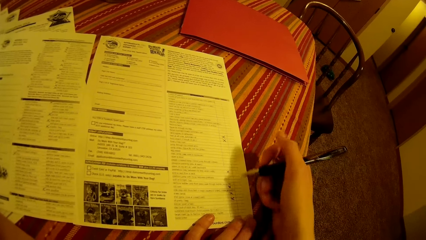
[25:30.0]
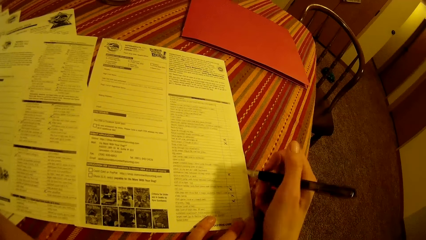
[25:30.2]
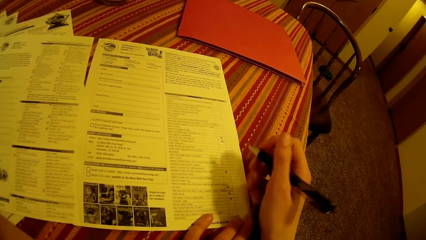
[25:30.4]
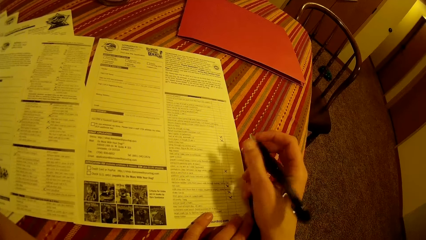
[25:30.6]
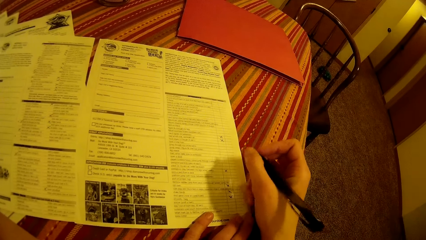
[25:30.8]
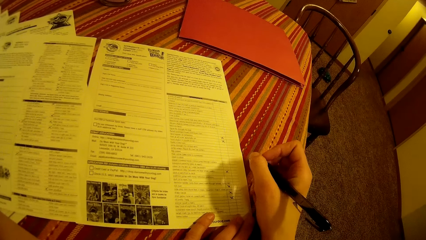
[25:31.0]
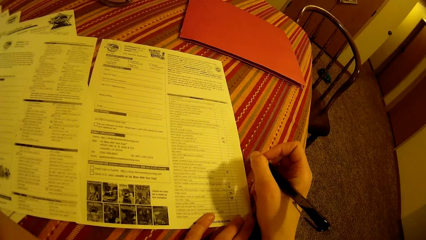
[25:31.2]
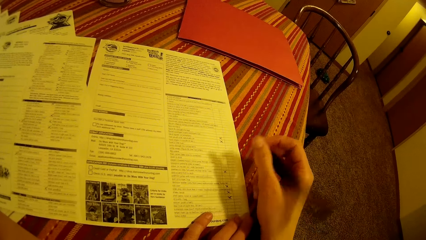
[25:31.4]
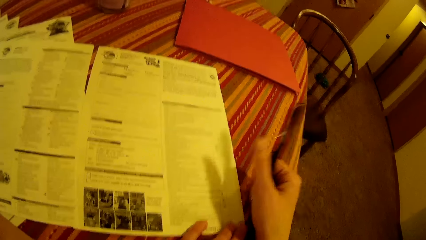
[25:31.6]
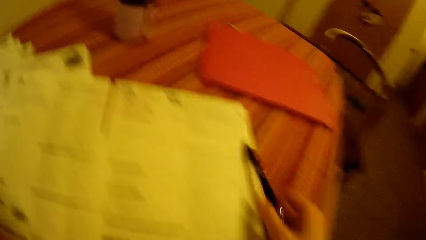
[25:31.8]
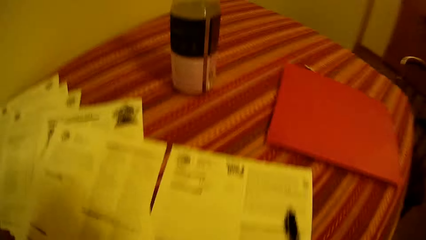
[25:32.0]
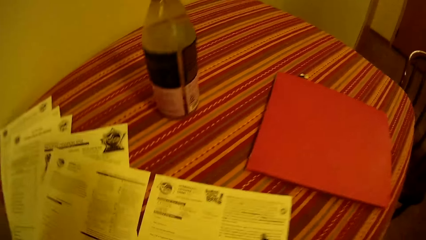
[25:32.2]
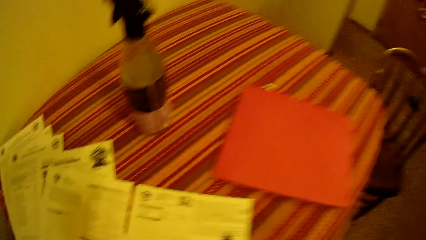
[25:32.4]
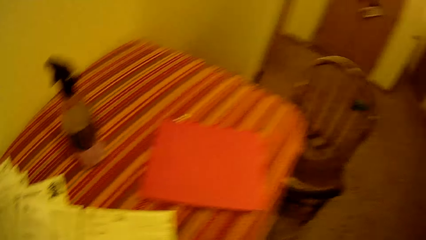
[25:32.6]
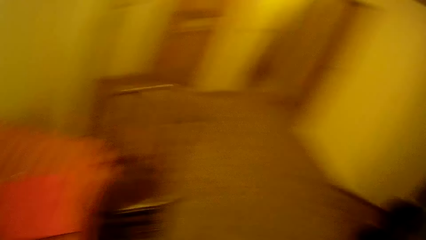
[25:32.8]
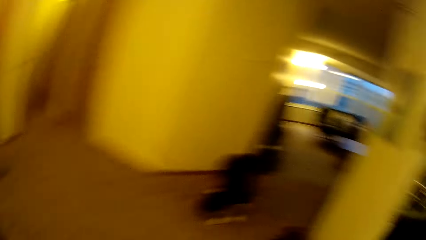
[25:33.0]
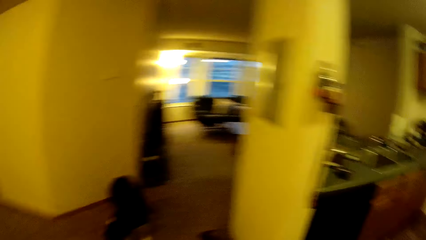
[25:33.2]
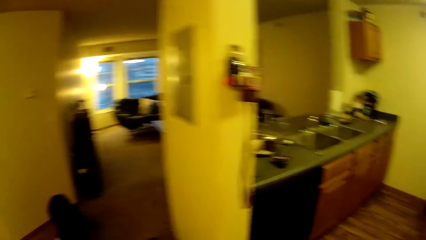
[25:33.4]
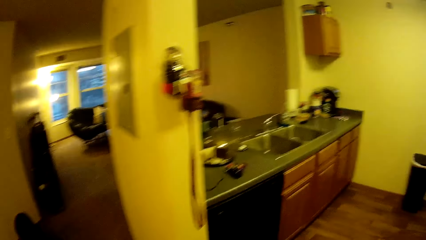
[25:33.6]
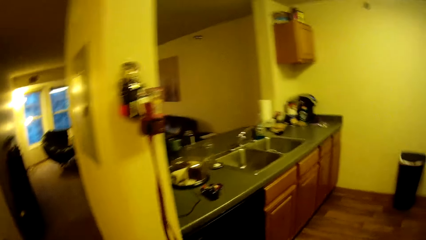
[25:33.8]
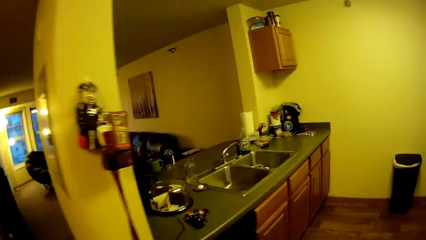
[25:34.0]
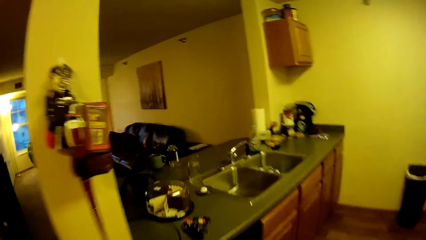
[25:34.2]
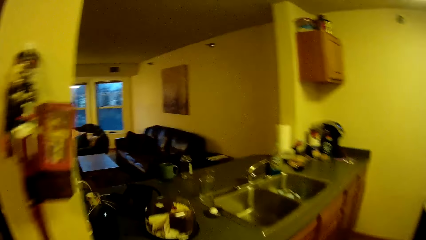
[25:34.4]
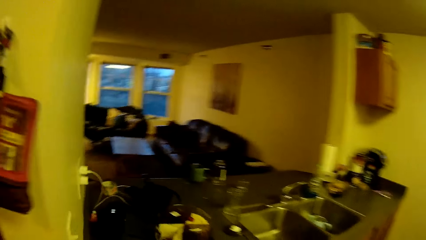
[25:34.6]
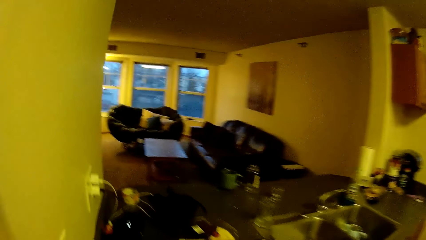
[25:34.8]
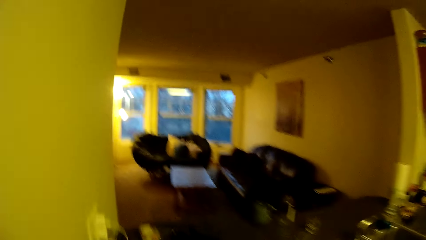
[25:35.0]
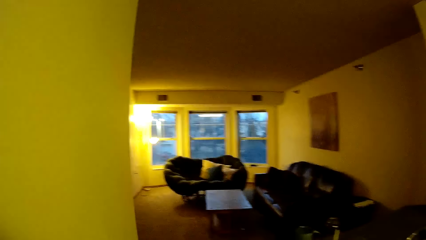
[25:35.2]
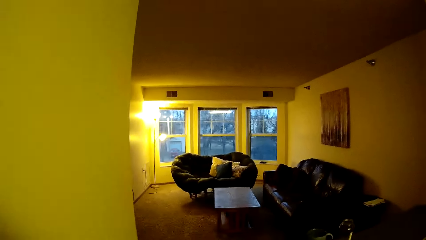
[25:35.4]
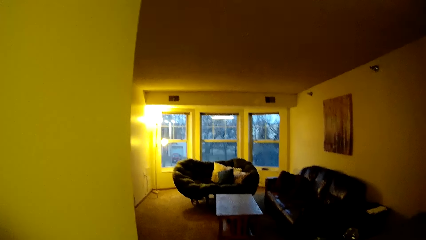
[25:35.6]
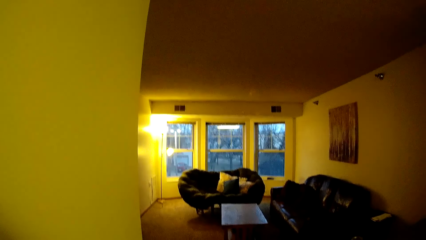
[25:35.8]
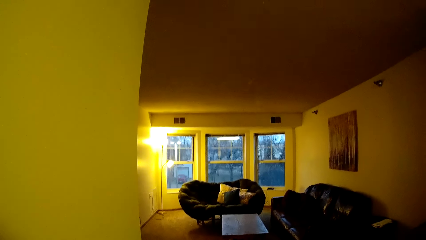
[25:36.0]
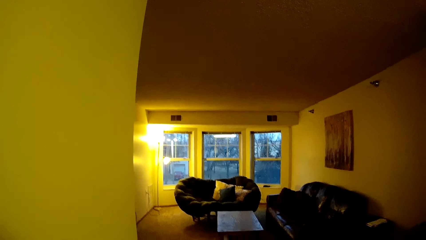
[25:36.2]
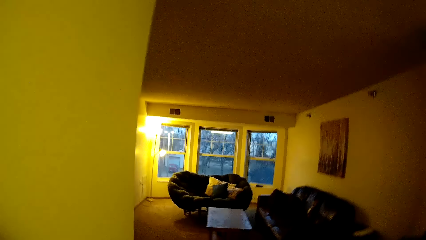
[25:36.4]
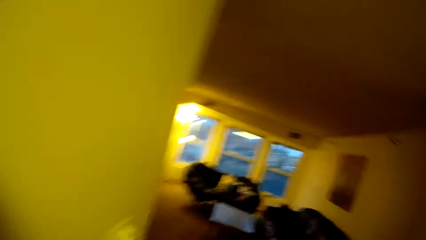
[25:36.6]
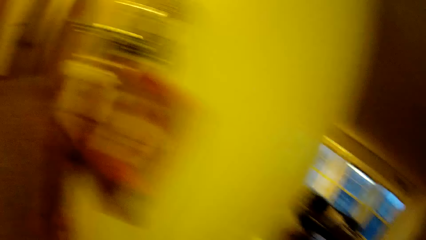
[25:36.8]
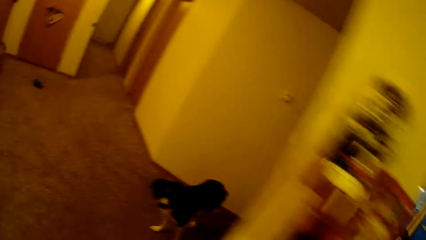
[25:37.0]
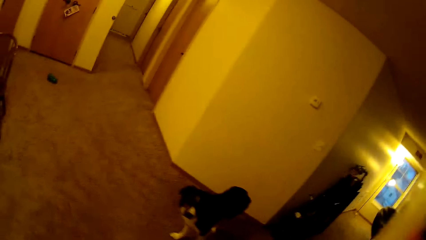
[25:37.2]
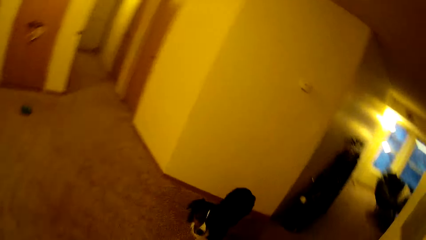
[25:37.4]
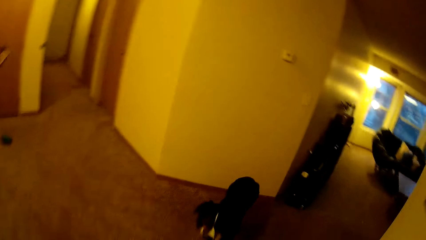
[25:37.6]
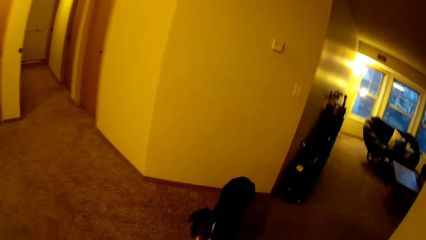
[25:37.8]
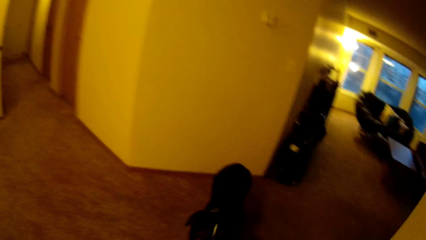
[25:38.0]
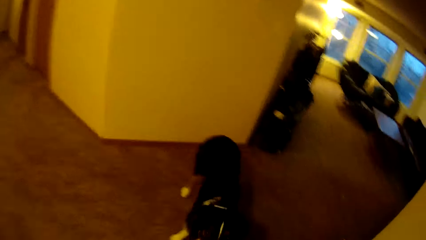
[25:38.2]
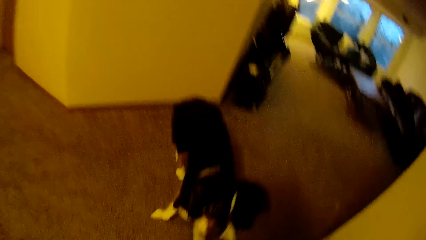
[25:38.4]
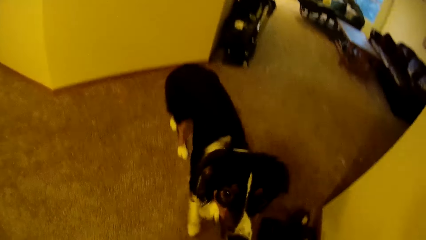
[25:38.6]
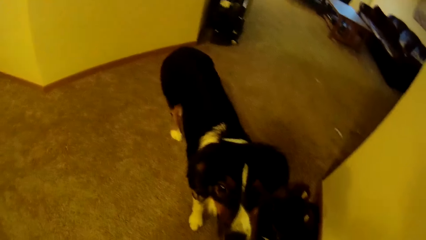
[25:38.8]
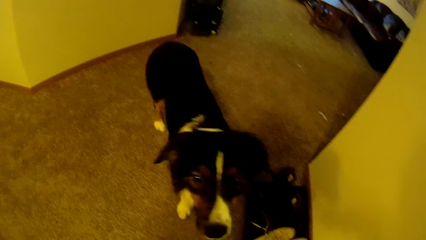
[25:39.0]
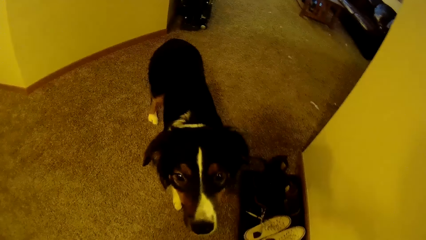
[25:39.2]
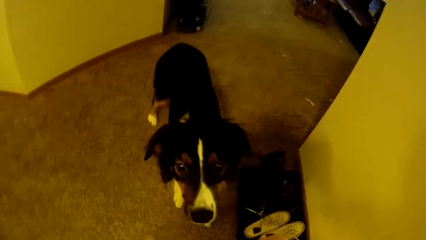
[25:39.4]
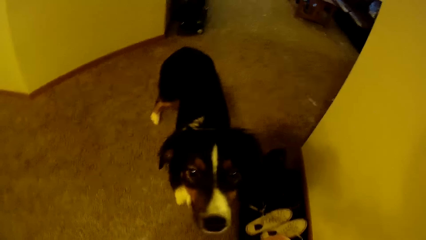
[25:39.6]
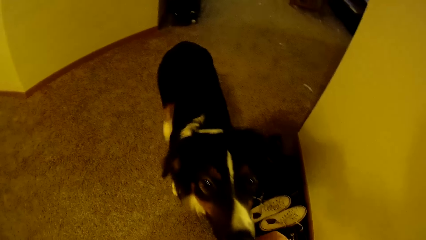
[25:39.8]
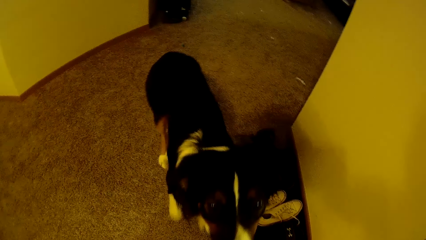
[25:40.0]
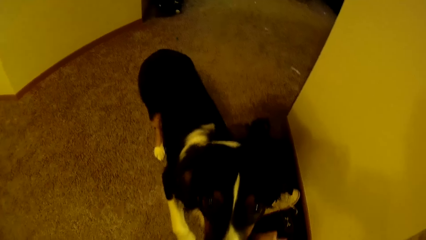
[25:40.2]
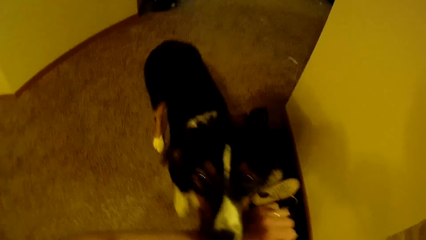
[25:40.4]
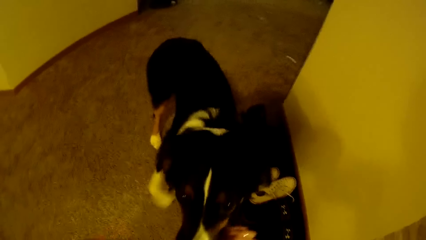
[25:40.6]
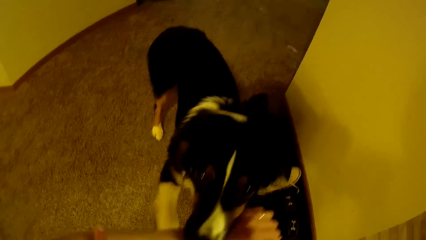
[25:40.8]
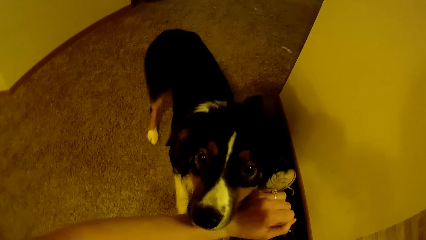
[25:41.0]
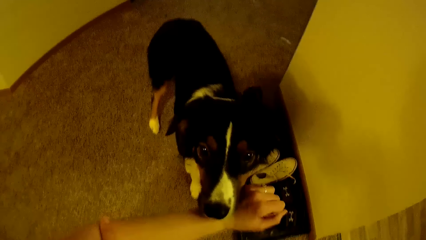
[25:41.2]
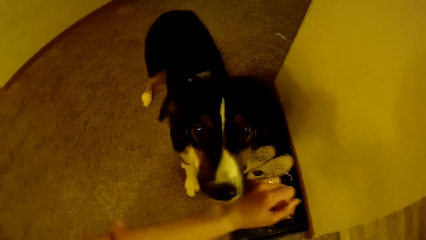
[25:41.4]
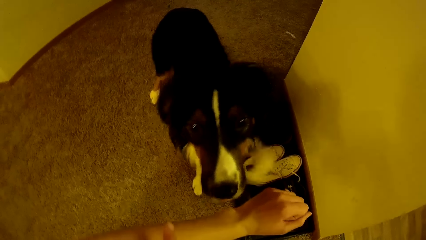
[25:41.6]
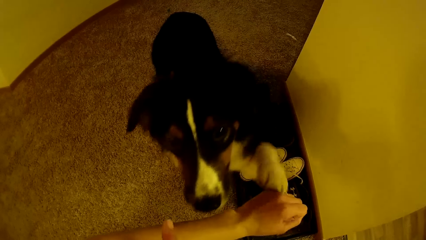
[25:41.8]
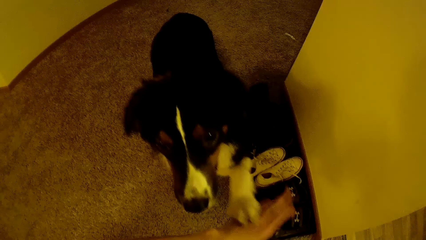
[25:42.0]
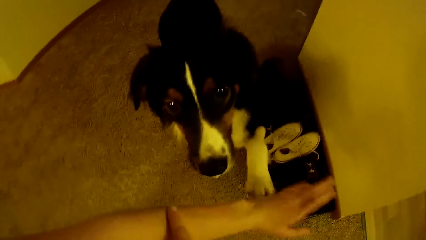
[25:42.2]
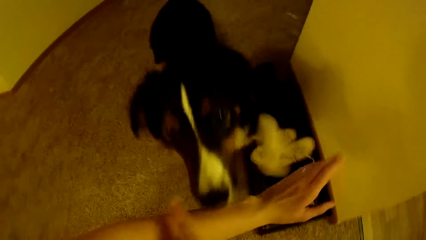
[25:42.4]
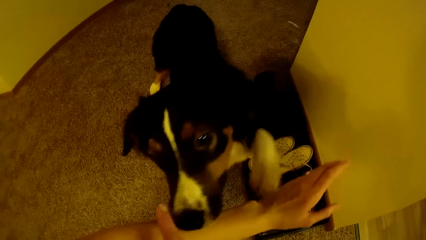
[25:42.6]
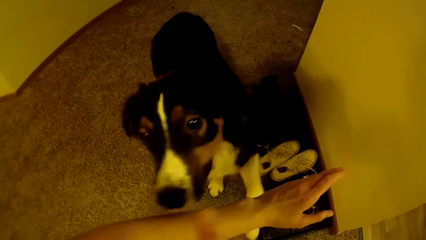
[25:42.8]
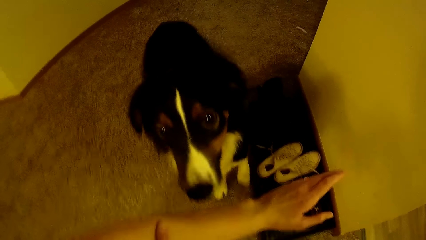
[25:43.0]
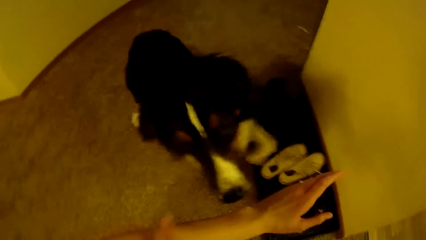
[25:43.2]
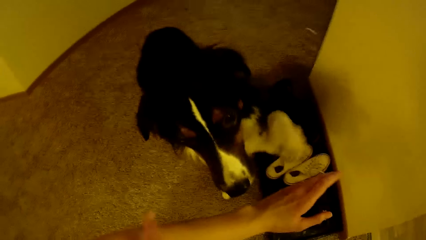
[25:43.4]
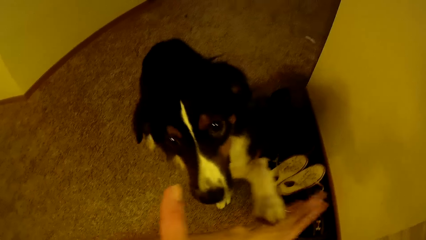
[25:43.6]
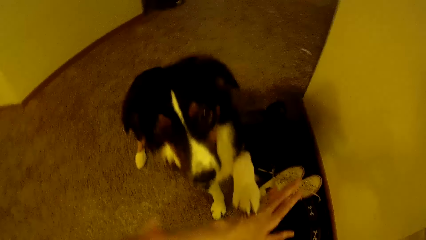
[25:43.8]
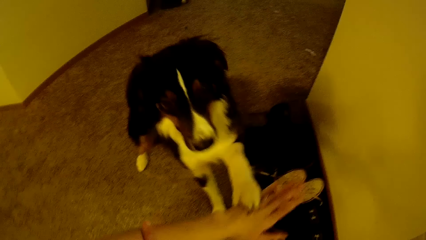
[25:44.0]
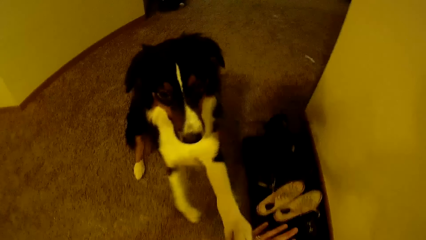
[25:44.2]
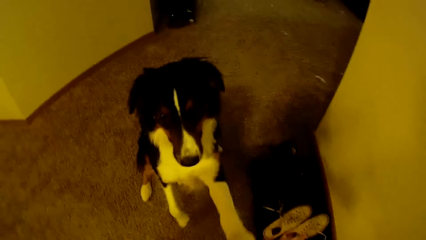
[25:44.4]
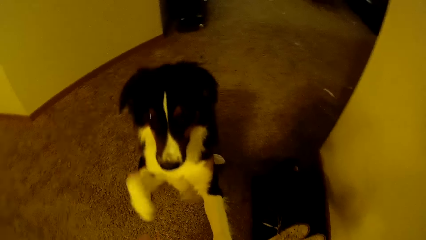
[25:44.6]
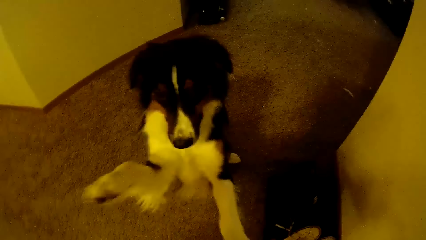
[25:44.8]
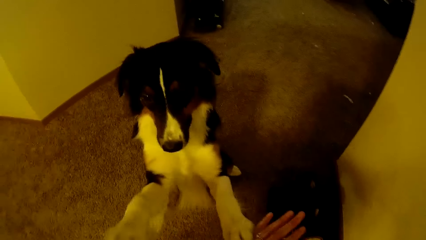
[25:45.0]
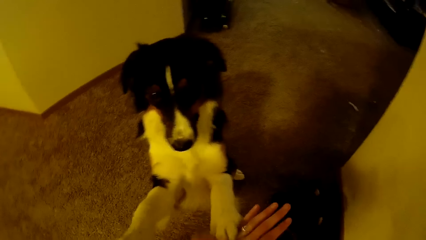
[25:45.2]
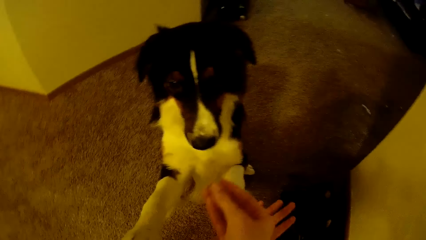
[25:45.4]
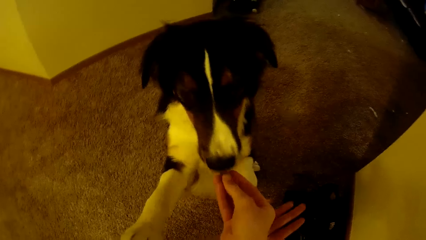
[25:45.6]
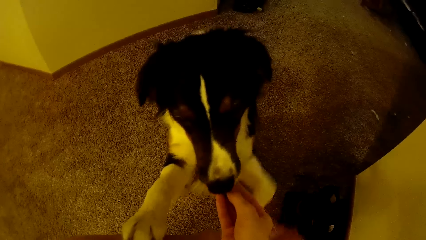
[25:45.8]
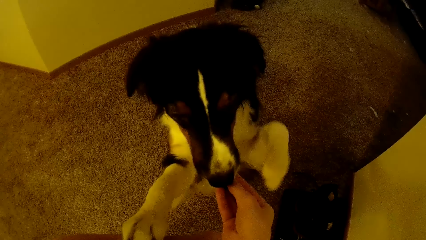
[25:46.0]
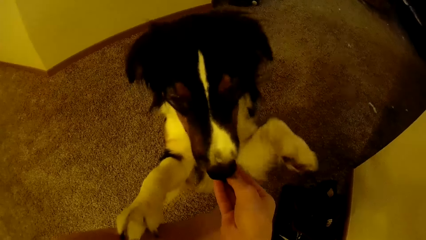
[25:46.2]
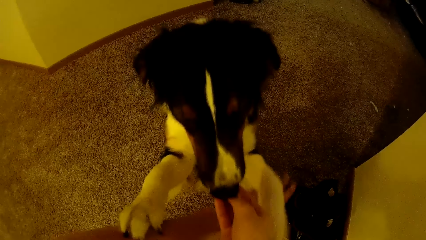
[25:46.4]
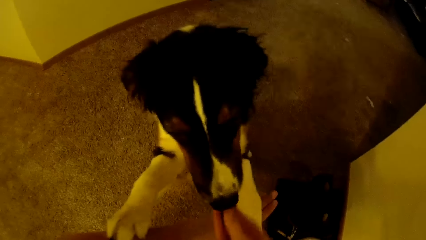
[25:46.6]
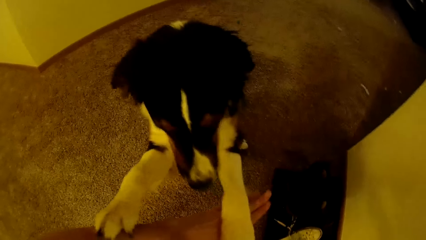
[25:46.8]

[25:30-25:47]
The camera wearer drops the pen in his right hand on the table. He walks in the house. He trains the dog. He looks at the dog. He plays with the dog.
